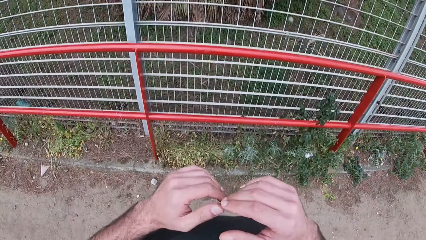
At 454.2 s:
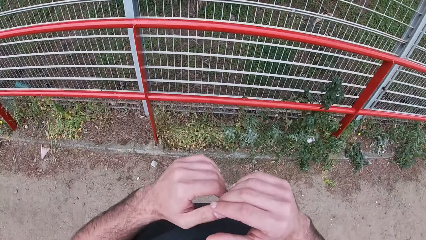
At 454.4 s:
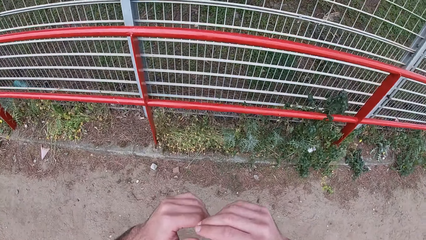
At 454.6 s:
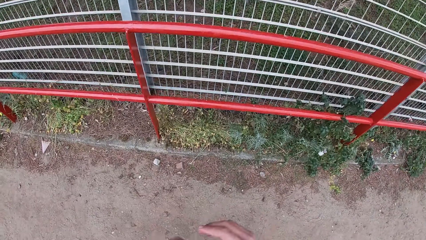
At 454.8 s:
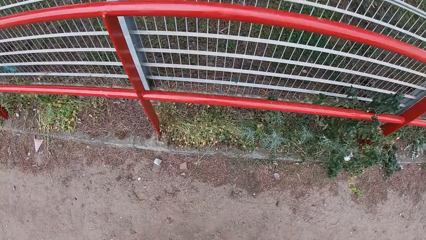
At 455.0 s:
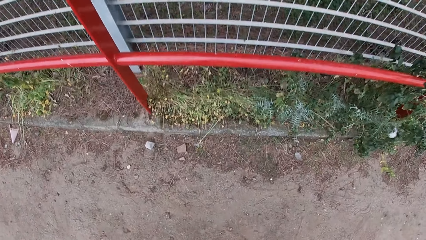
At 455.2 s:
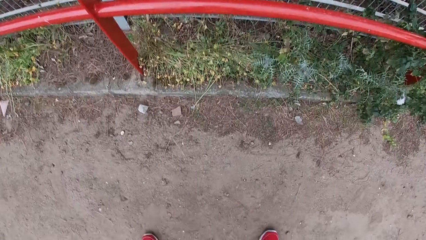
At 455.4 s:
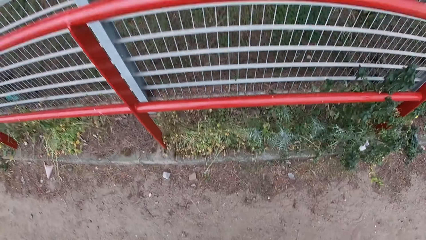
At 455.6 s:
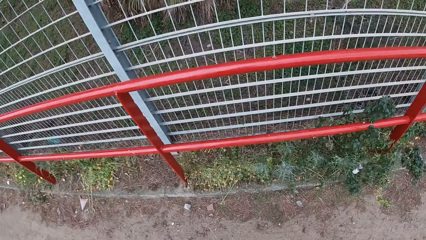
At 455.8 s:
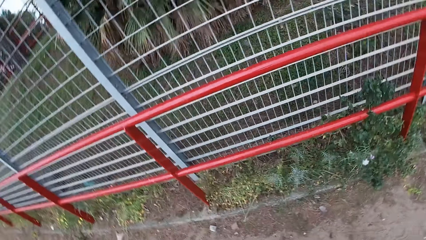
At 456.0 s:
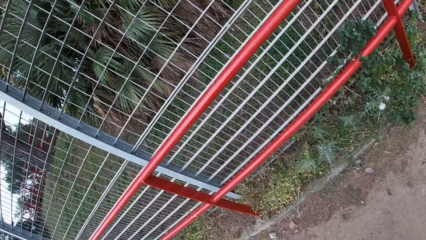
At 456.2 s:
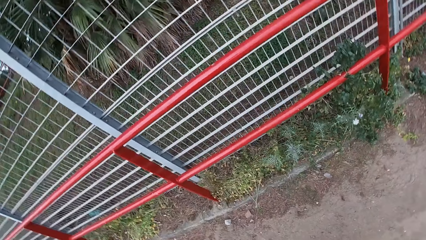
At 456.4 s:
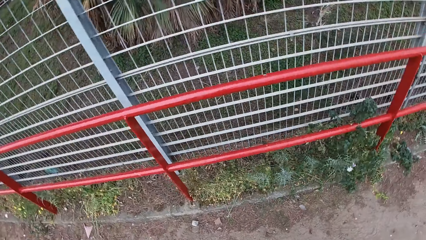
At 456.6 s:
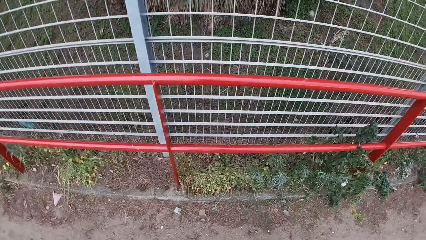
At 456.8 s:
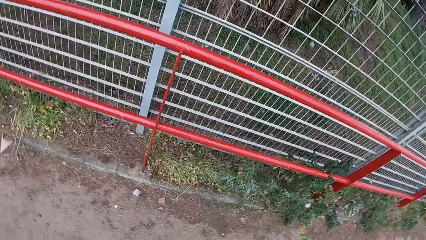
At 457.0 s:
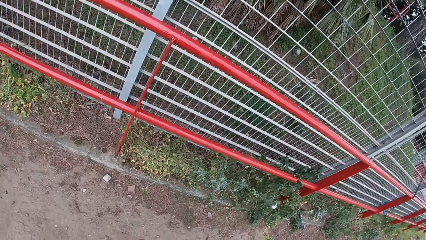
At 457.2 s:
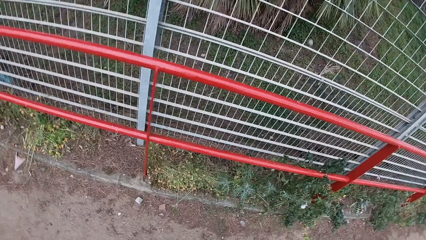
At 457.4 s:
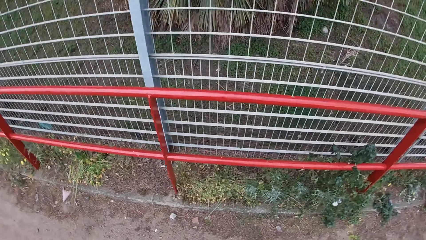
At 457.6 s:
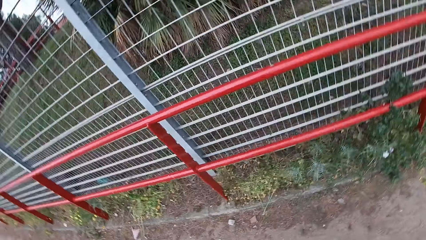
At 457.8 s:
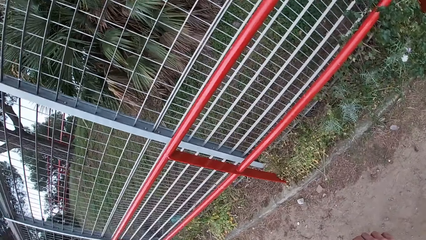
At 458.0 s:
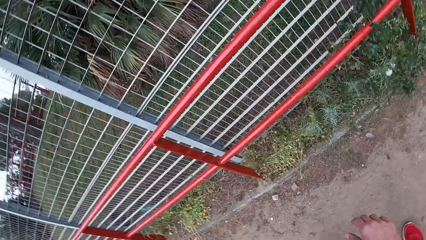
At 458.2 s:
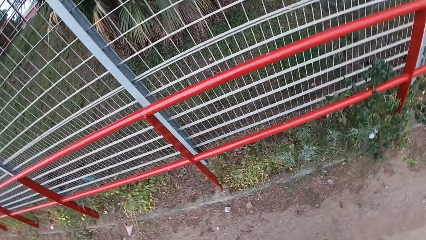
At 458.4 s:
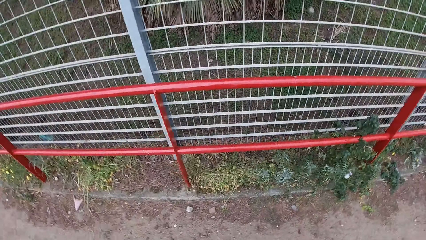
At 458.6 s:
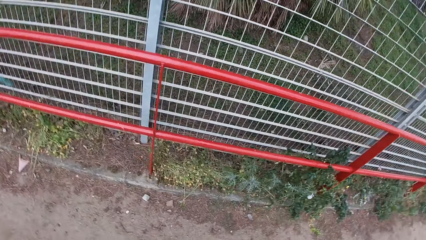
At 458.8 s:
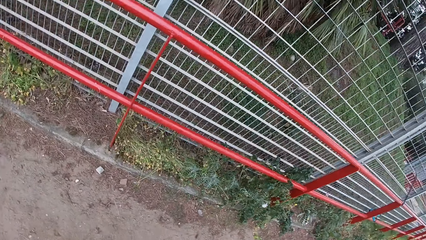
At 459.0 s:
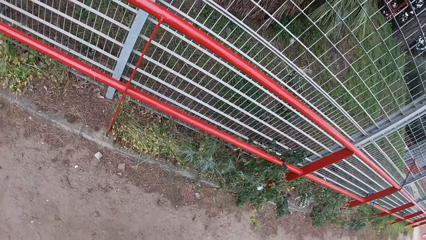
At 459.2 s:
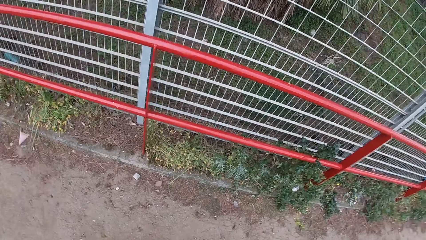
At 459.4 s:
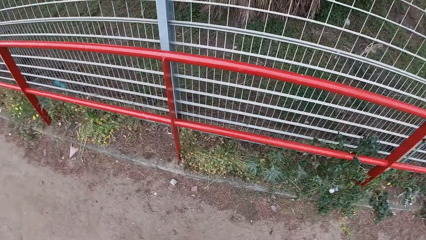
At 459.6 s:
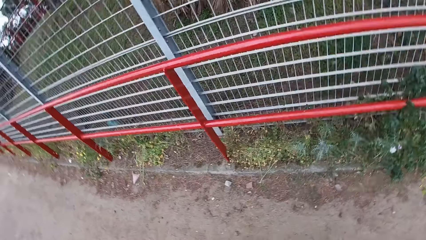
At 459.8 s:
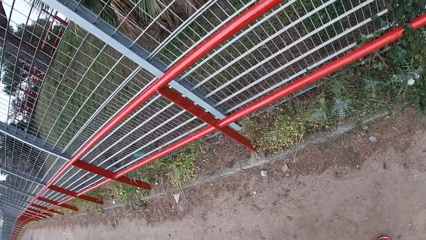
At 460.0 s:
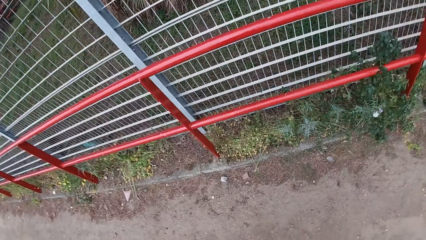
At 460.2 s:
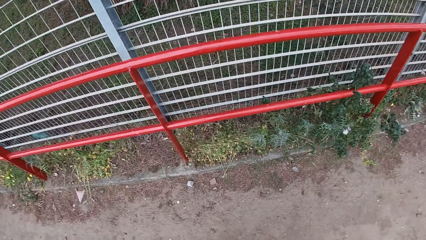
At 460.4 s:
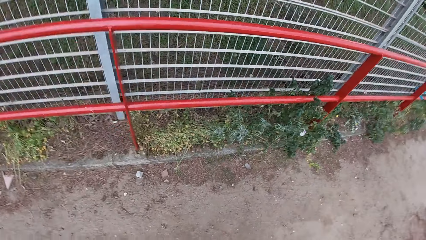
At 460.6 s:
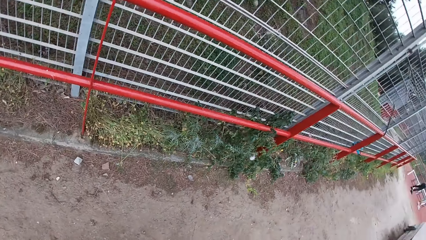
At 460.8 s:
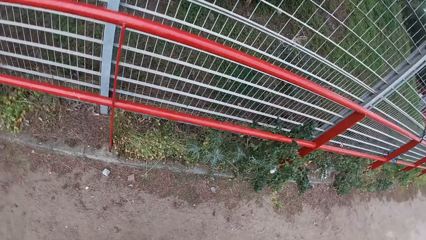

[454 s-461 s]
The camera wearer does a side bend in the park.

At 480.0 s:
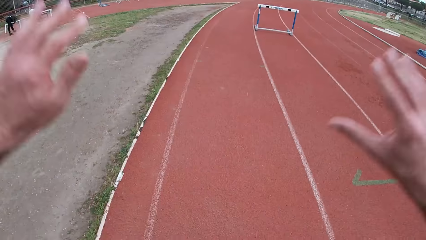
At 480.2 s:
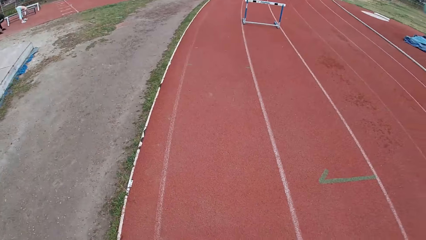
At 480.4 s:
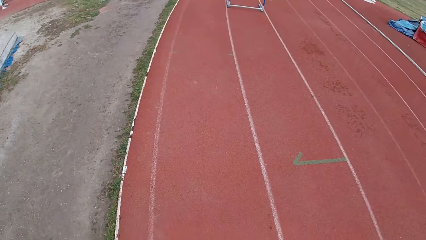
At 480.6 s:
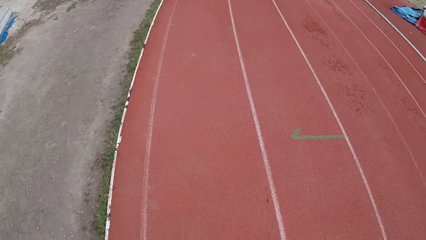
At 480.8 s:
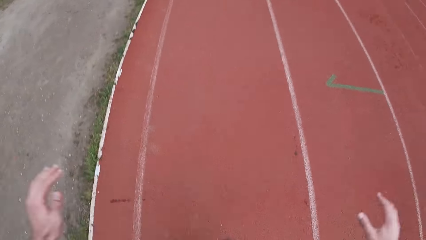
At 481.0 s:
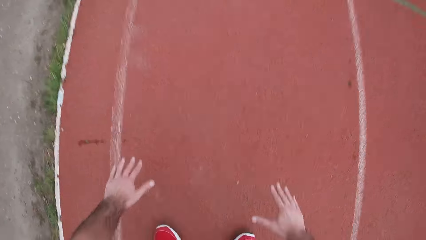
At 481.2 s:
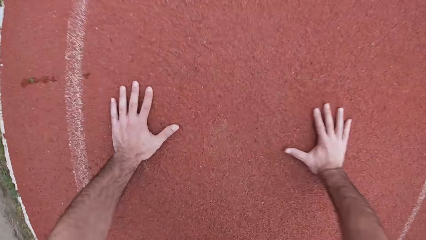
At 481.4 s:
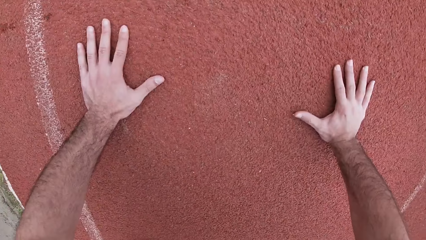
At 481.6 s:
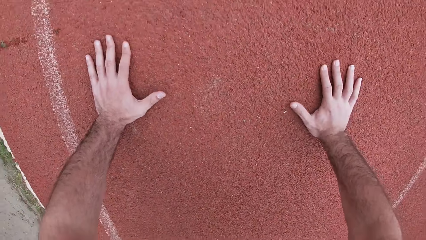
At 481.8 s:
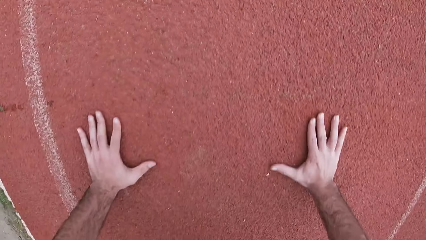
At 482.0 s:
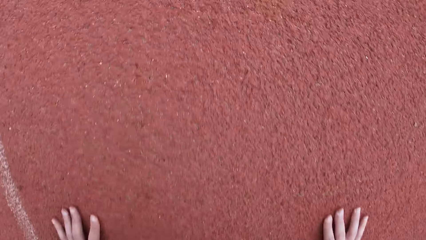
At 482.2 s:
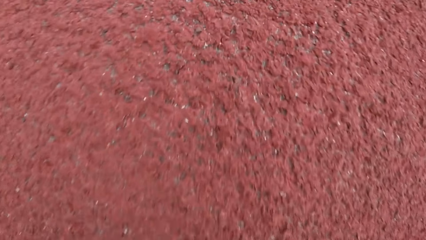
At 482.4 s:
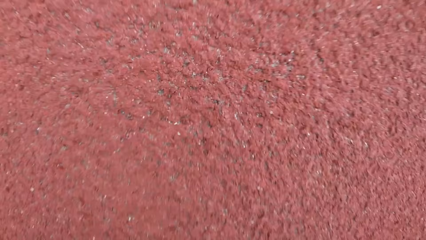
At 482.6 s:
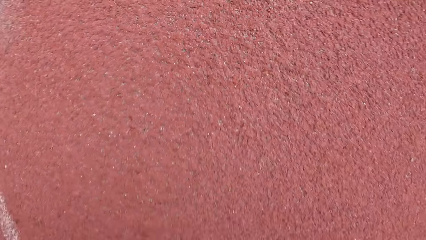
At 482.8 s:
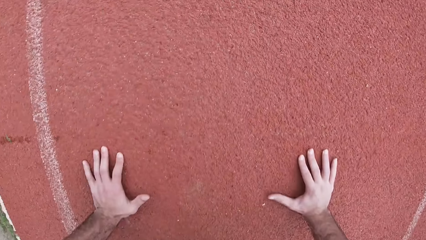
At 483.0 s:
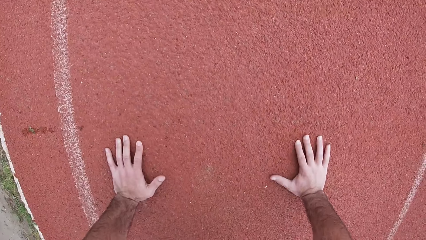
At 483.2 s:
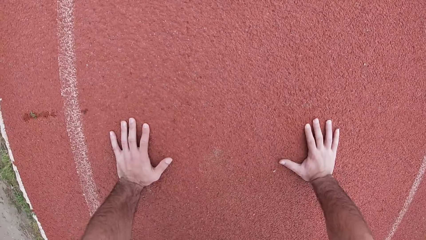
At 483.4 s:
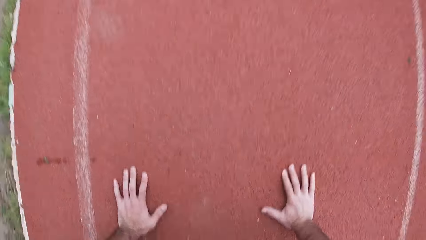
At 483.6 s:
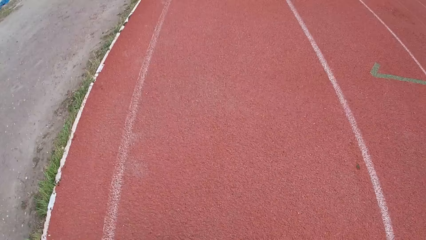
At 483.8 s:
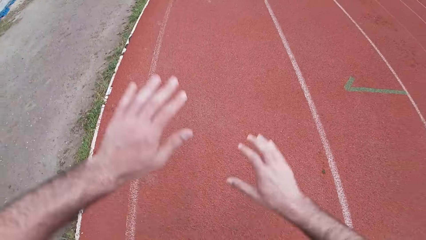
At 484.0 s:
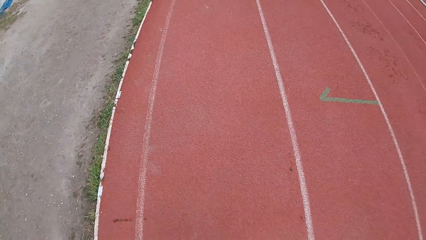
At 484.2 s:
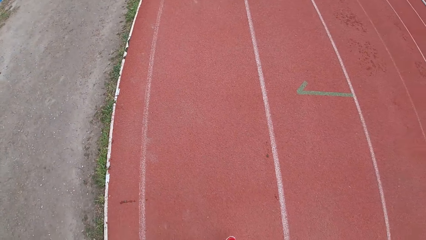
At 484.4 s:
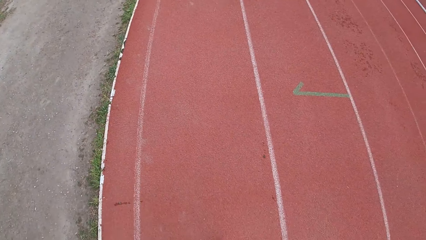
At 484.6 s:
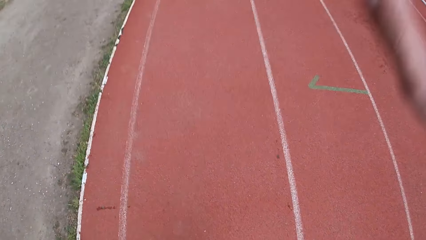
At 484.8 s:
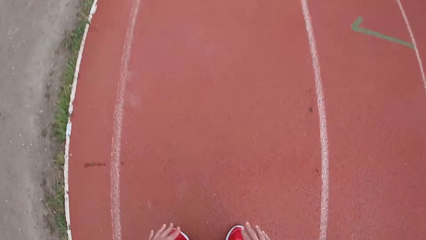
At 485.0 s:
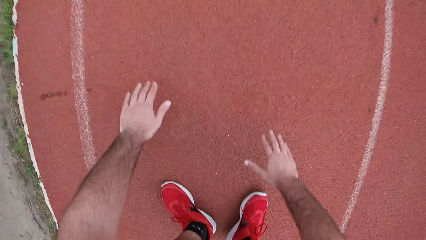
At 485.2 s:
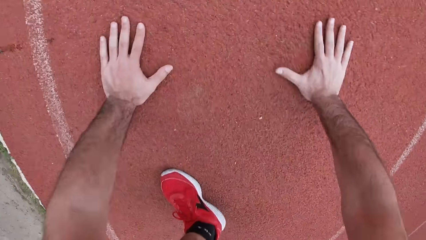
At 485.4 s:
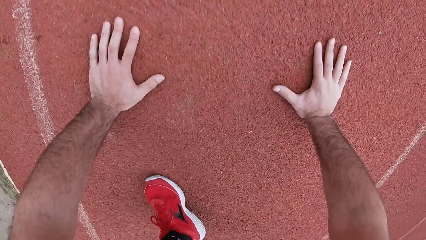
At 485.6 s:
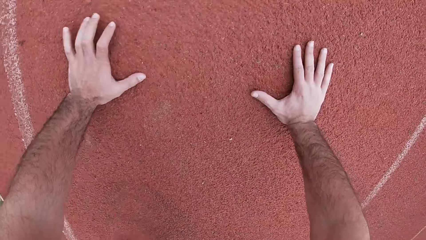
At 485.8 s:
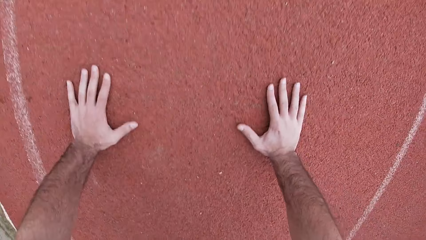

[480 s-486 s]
The camera wearer does a star jump.

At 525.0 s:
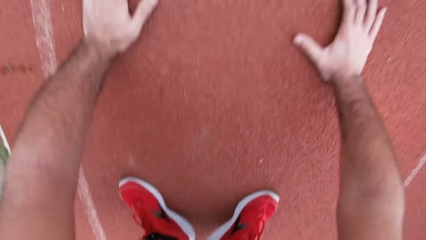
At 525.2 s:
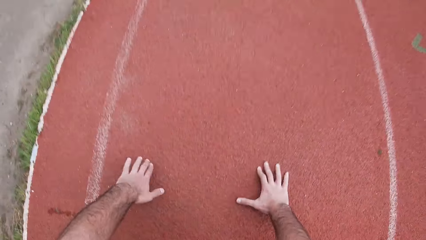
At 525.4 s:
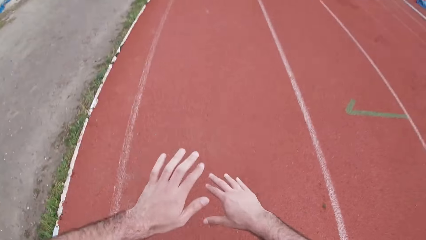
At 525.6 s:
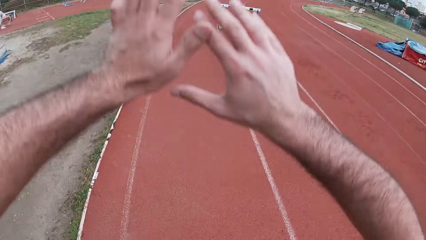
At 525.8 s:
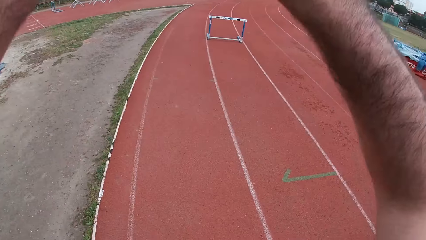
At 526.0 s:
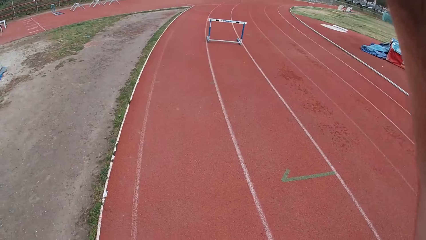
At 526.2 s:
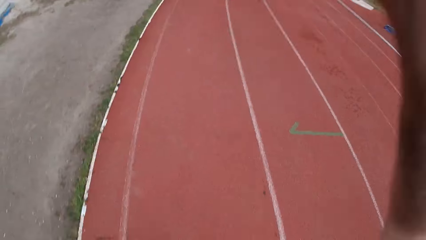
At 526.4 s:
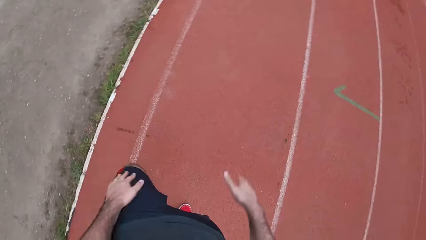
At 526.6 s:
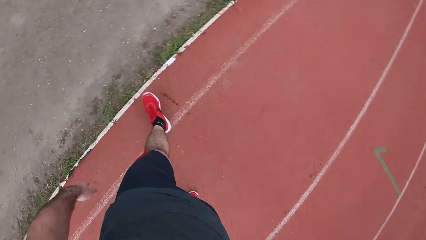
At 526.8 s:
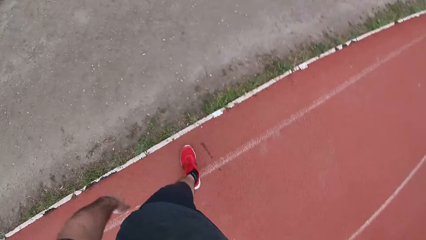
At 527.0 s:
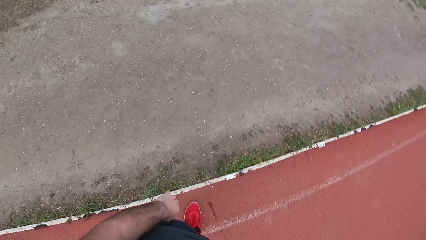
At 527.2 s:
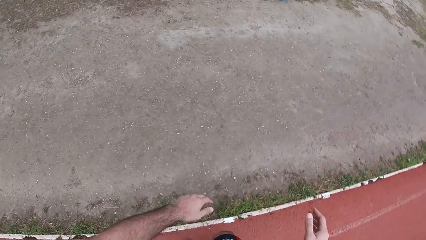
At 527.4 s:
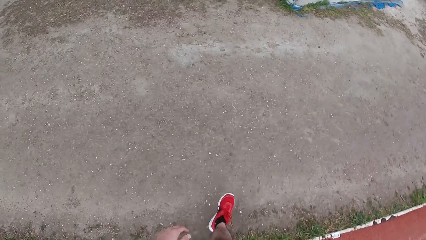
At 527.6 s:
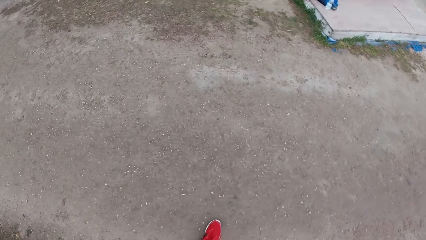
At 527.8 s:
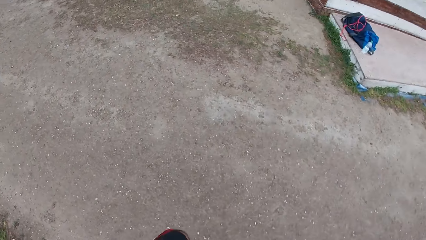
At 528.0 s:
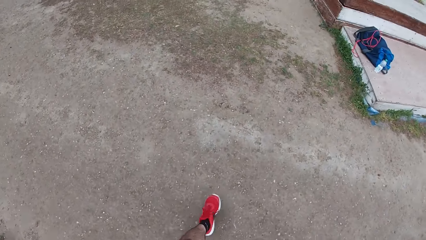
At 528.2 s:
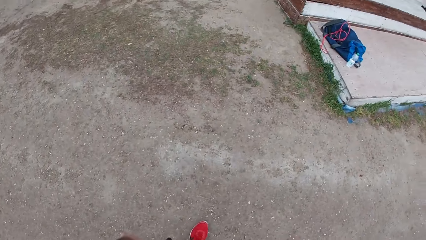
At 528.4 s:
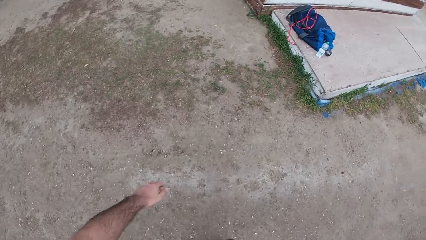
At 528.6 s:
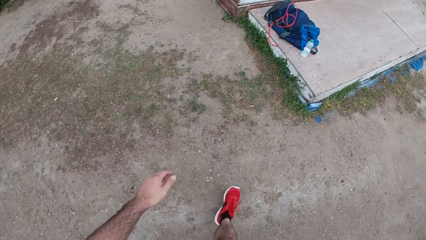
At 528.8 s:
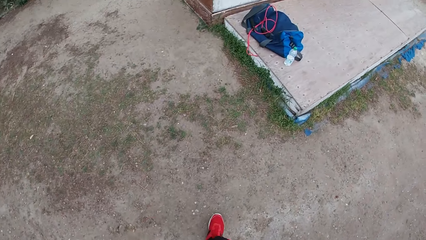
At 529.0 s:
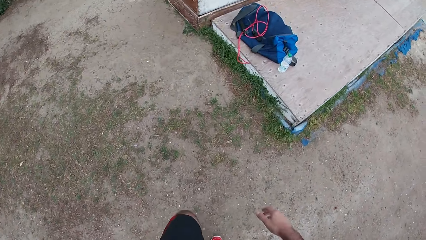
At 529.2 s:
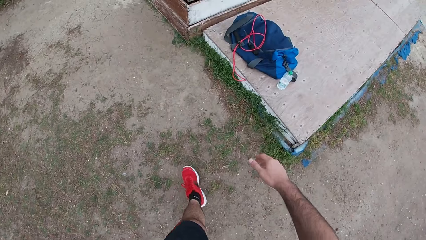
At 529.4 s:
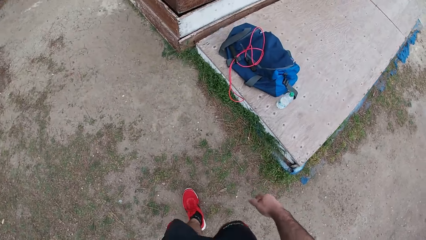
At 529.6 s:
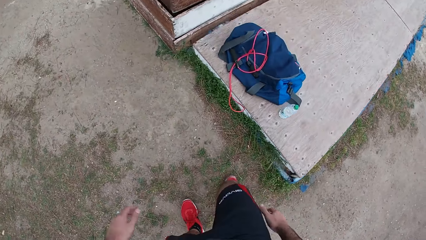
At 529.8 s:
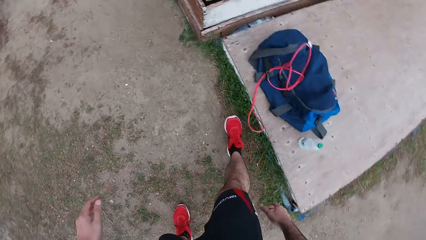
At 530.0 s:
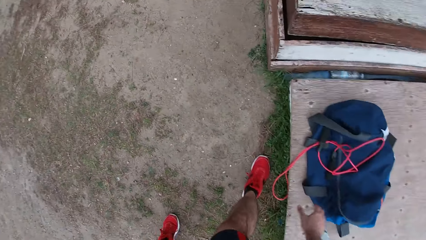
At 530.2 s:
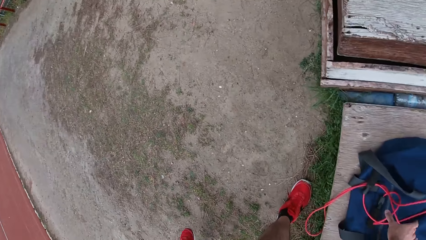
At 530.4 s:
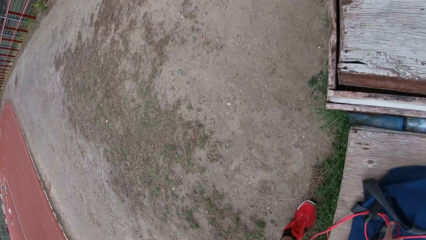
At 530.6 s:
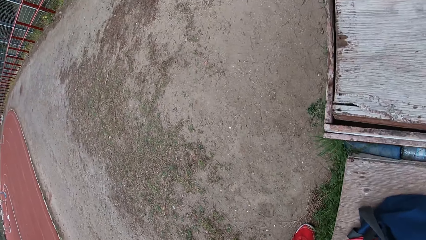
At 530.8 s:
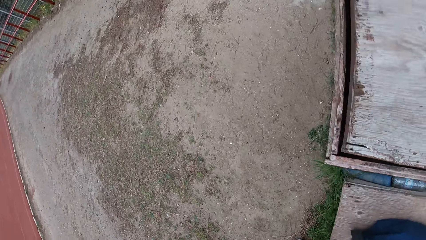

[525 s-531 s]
The camera wearer walks around the field. He walks towards a skipping rope on a bag. He picks up the skipping rope on the bag with his right hand.
